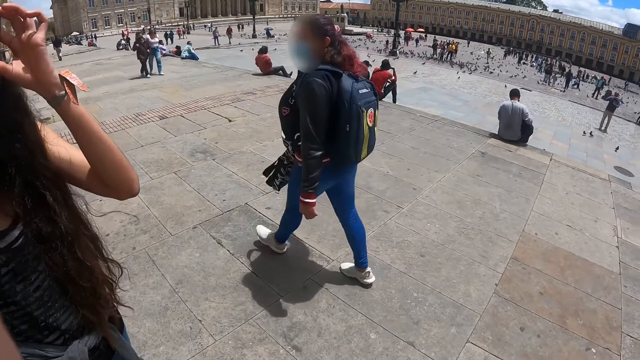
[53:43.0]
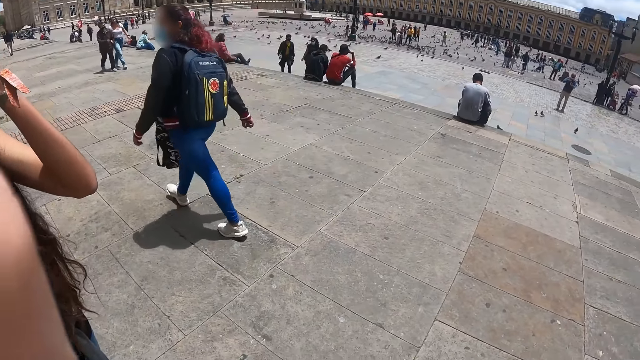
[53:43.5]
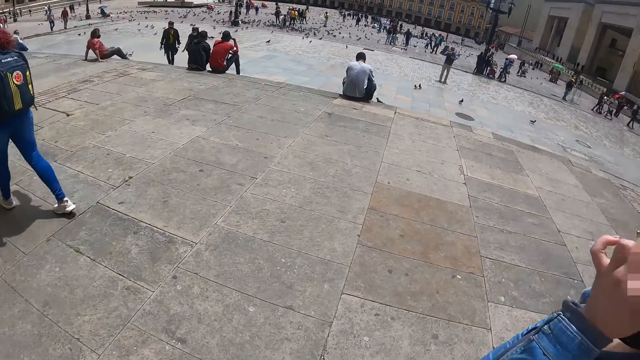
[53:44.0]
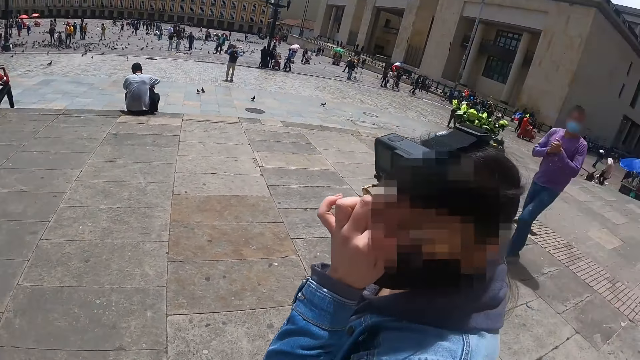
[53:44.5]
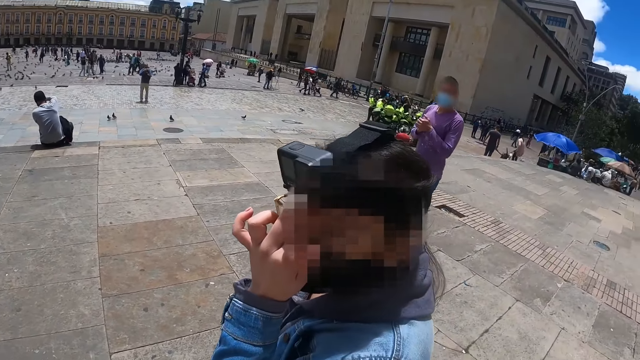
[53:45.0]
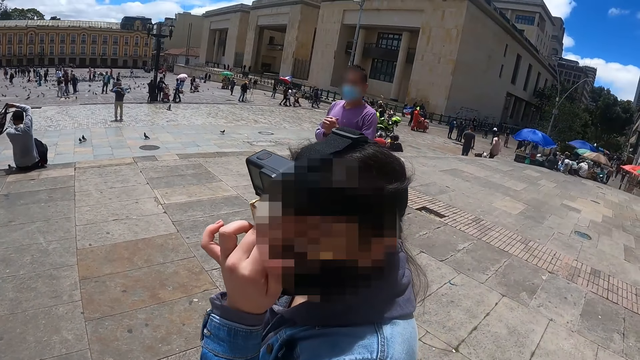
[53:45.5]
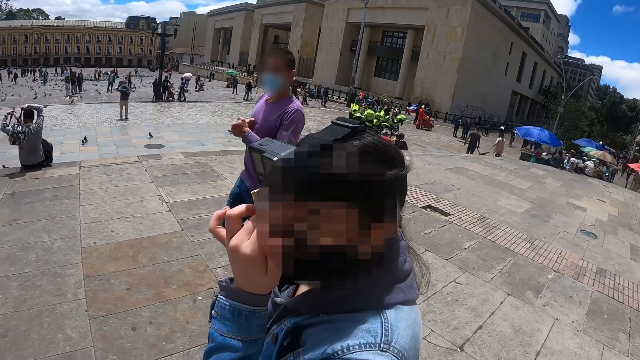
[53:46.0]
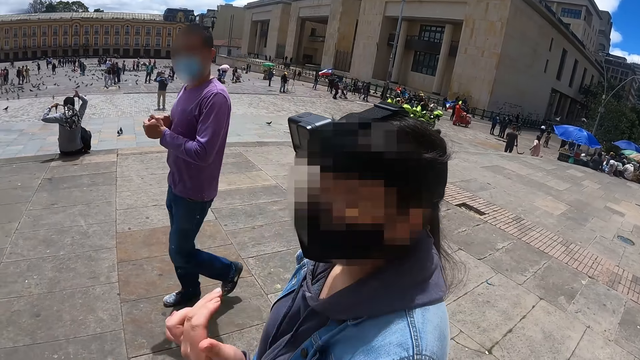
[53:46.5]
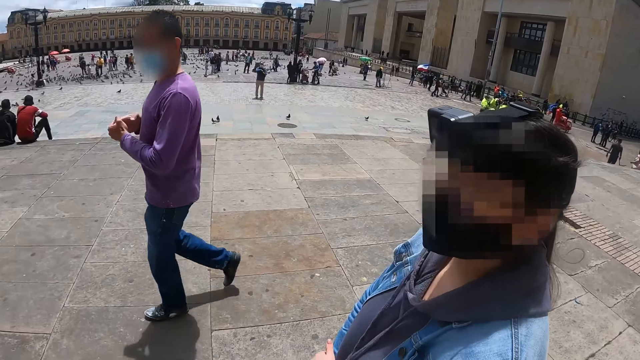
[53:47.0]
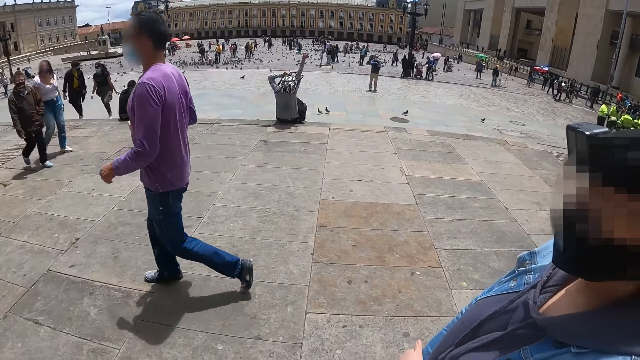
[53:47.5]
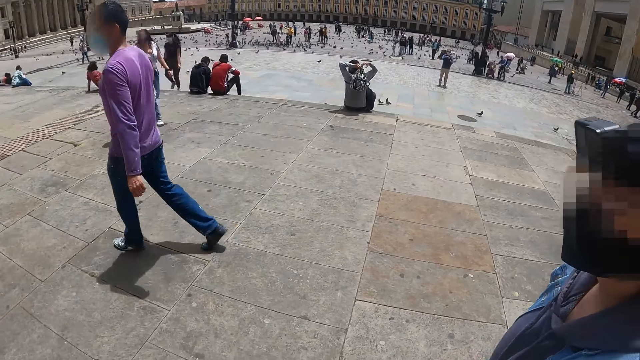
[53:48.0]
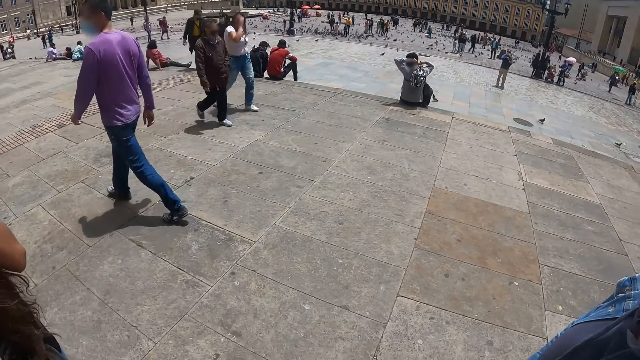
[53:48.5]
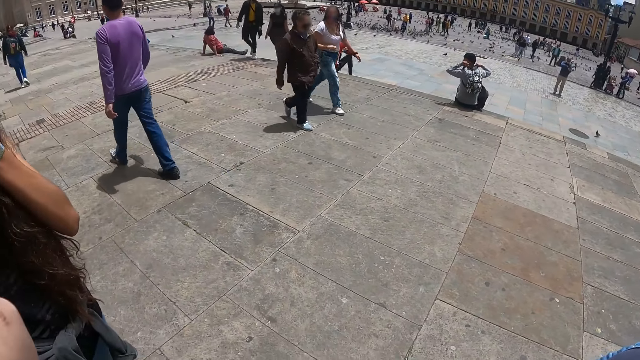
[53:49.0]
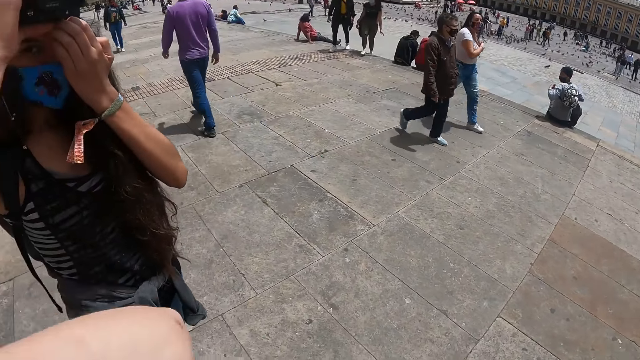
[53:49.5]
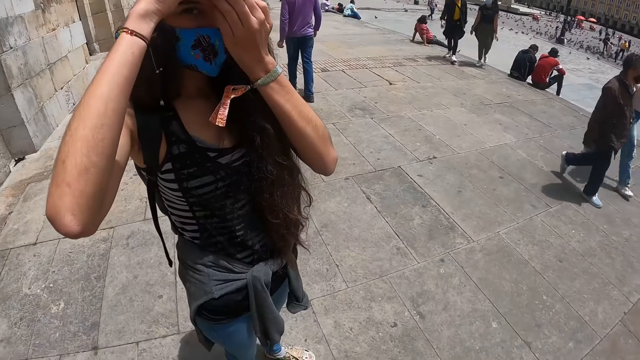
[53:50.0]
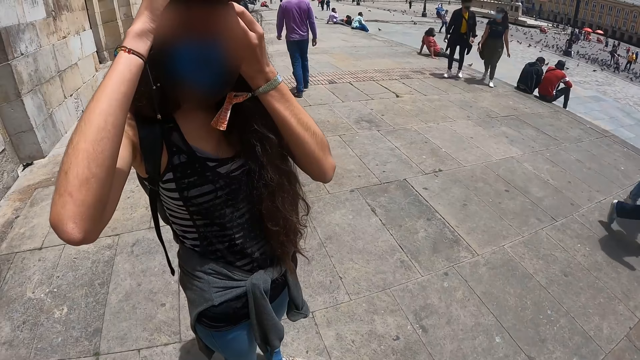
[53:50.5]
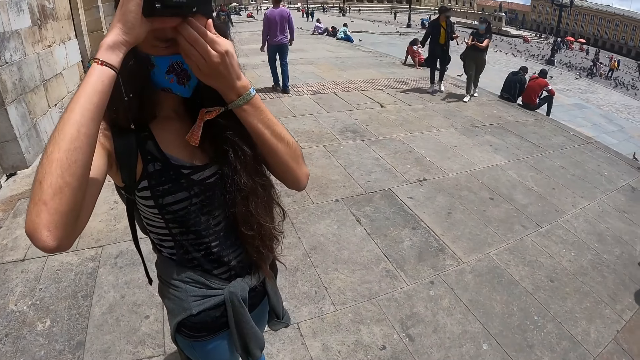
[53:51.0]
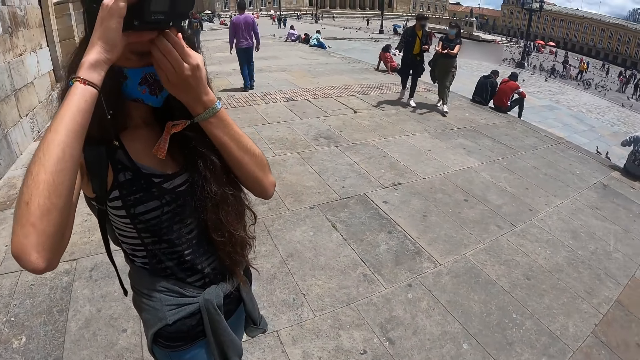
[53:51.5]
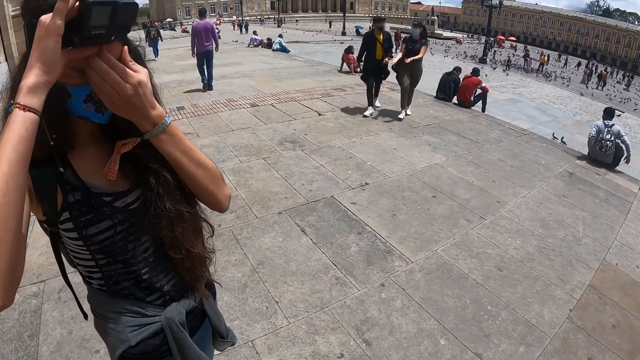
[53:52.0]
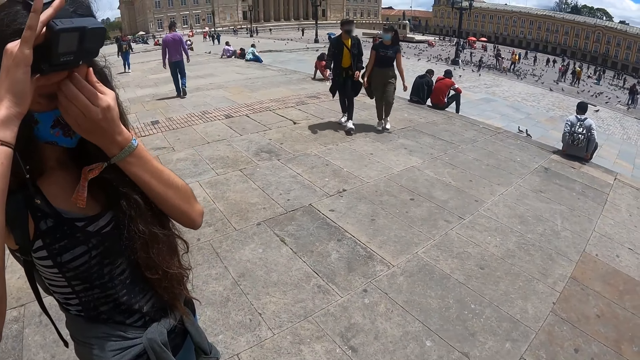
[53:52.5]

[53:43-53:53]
The camera wearer holds the camera and looks around. The other person scratches their face. The camera wearer looks around repeatedly. They move a hand. The first person adjusts the camera.

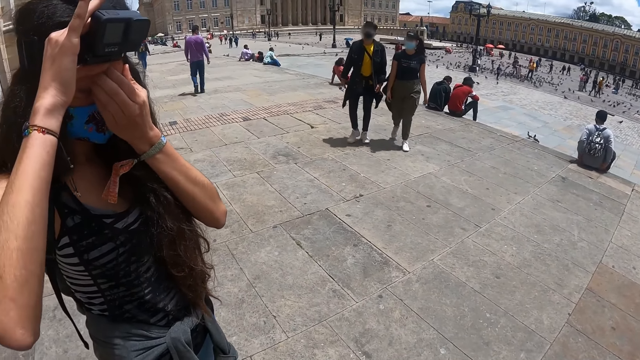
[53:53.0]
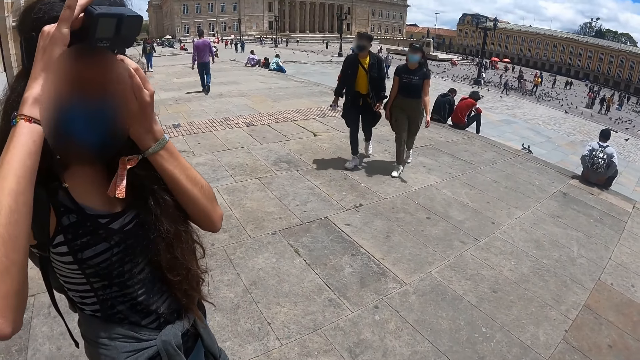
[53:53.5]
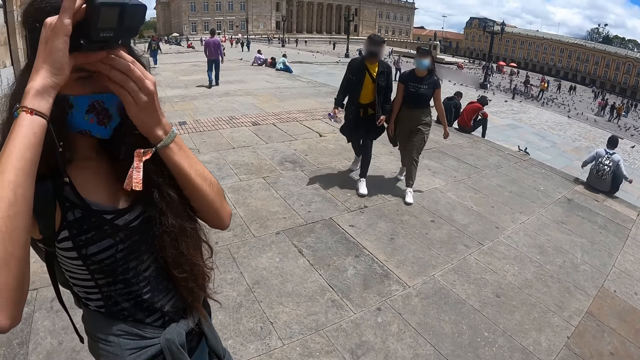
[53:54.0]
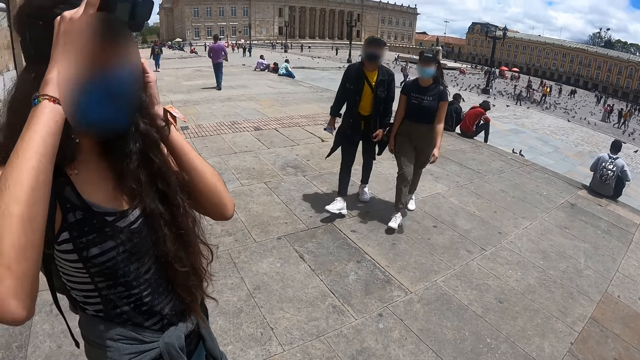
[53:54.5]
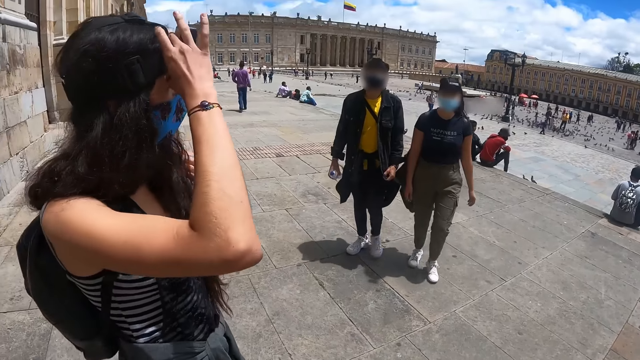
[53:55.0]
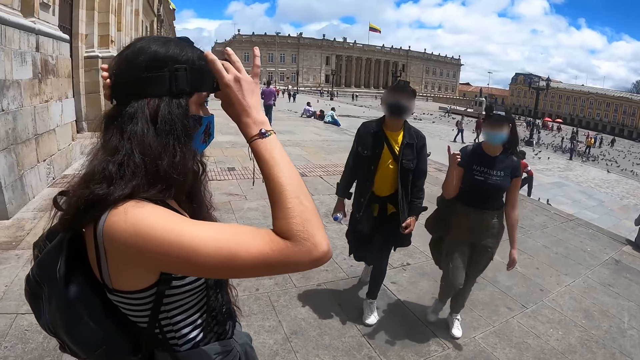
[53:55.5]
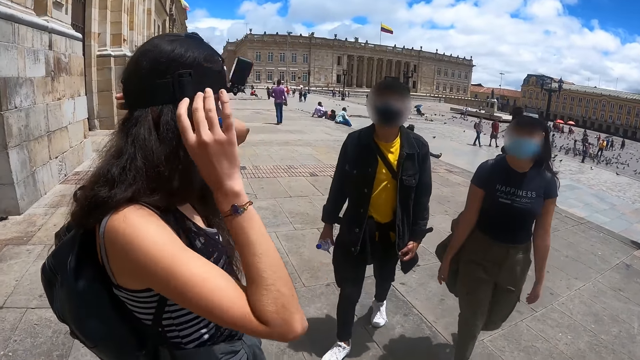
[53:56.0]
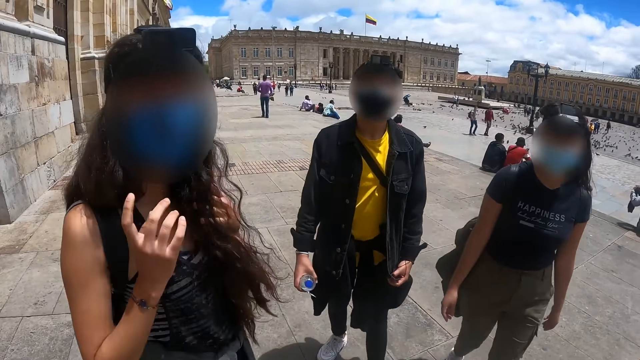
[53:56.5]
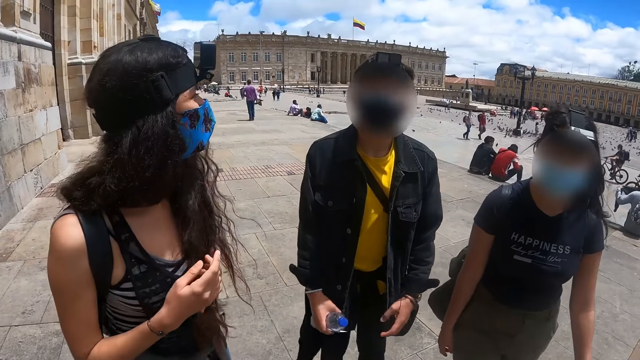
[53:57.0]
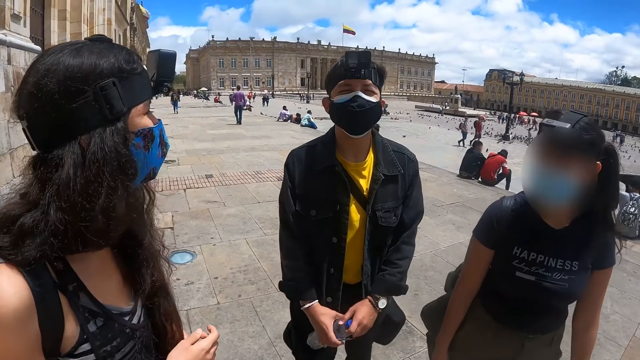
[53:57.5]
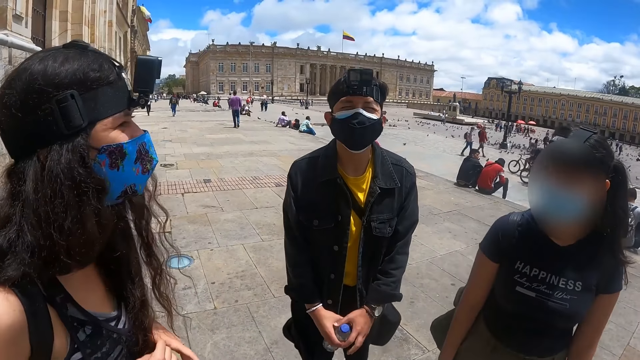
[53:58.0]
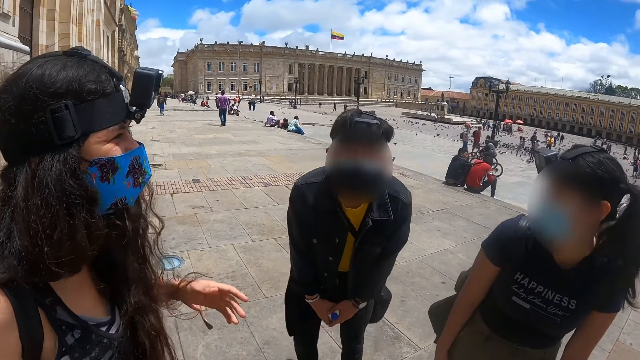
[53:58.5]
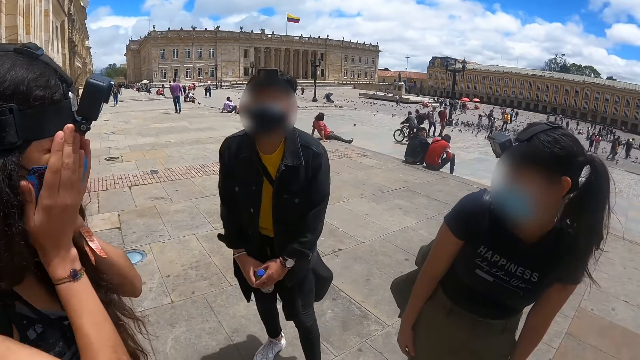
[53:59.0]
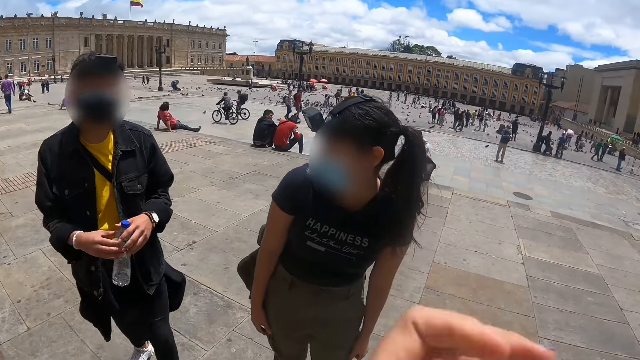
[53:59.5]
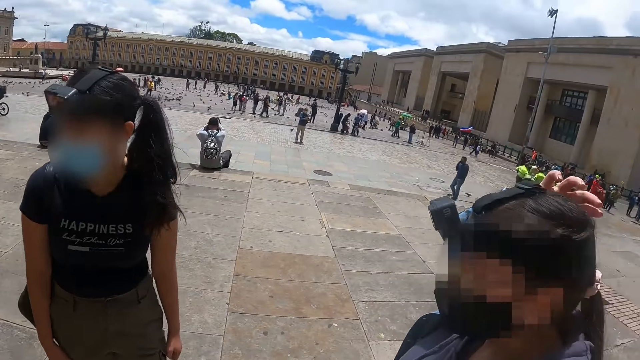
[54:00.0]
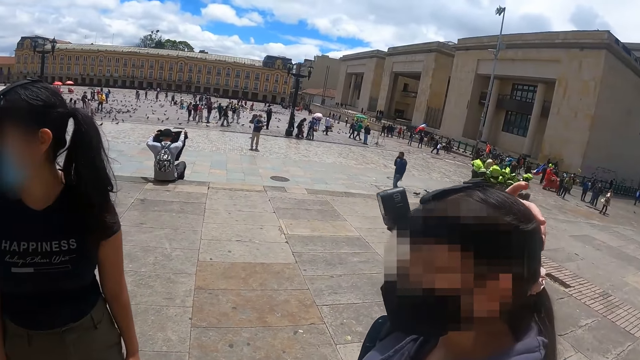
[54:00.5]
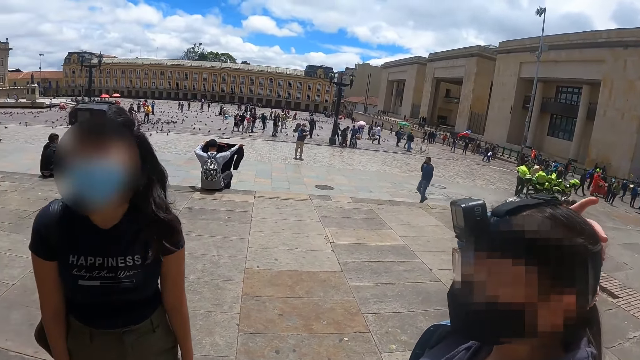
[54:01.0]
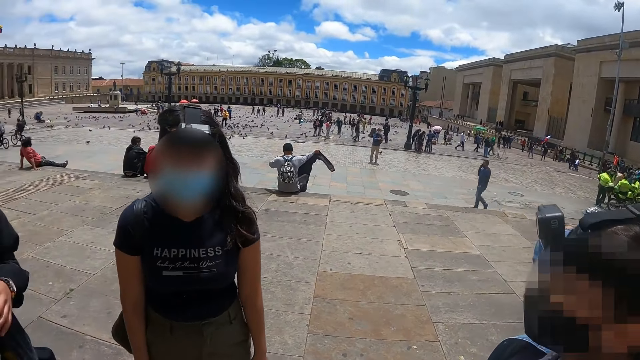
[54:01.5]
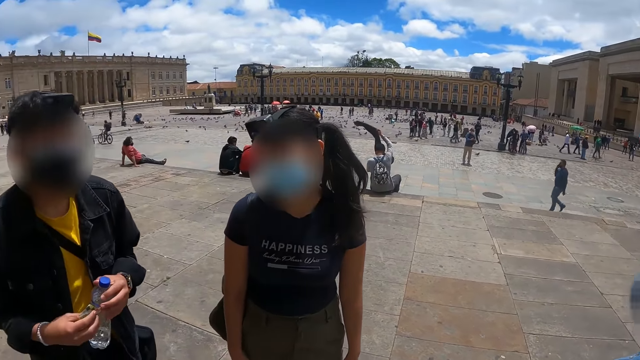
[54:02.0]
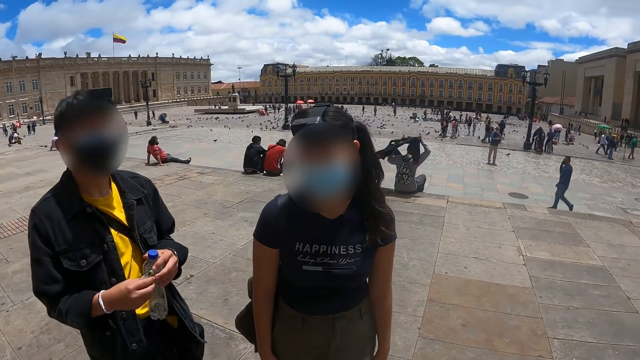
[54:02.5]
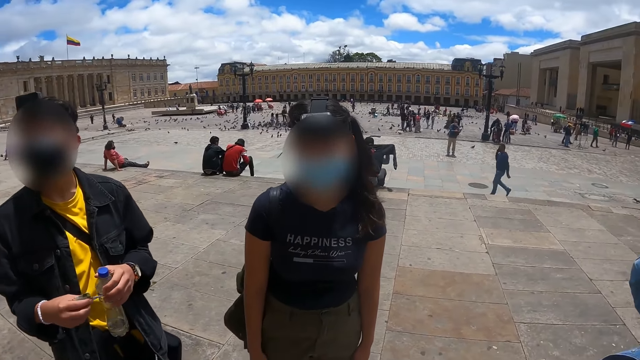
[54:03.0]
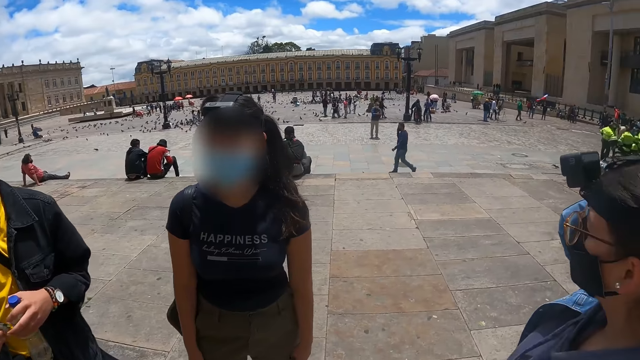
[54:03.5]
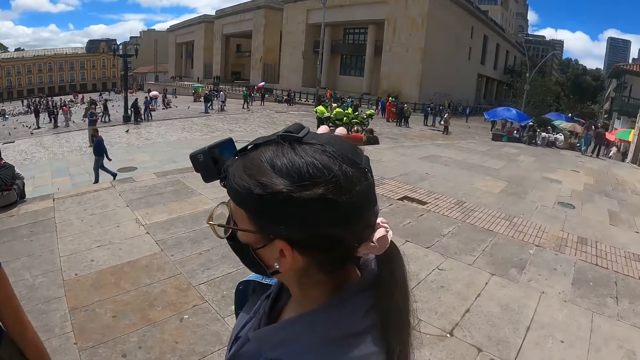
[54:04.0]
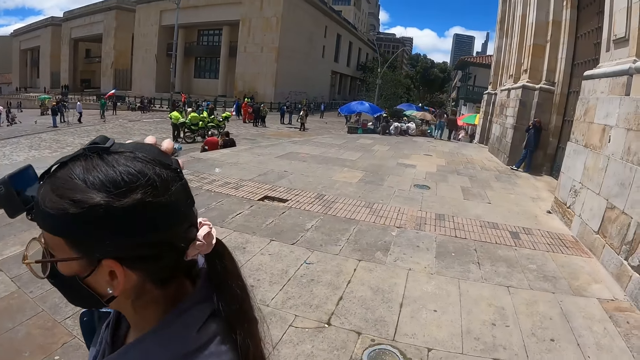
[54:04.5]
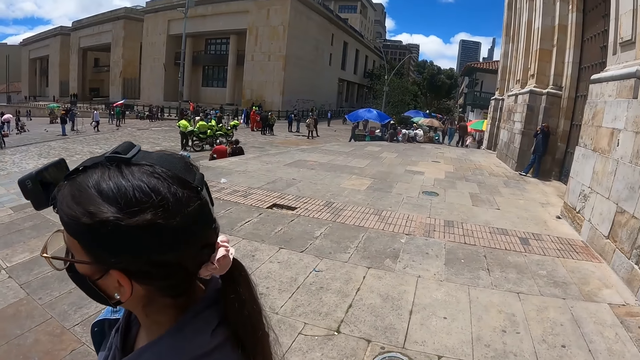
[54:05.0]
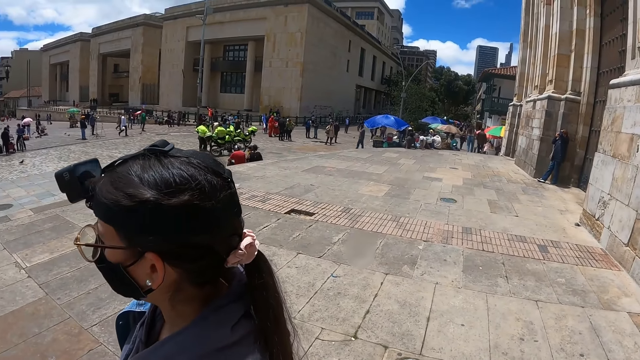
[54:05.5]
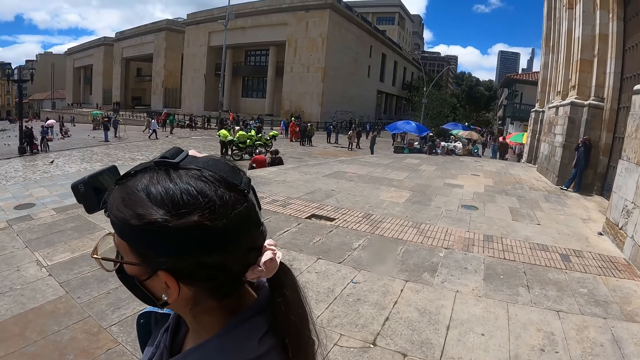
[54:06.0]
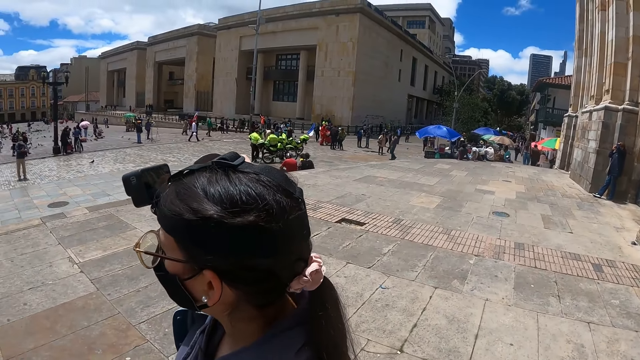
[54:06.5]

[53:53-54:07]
The camera wearer interacts with the first person. The first person looks around and holds the camera. The camera wearer looks at two more people and the other person. They interact with the first person and the two people. They move a hand, look at the first person, and look around. They interact with the other person. They interact with the two people. They look around.
